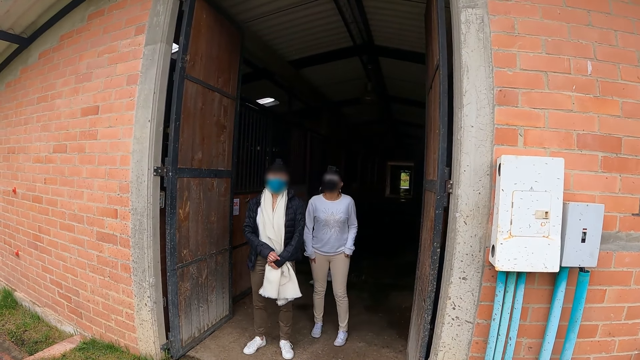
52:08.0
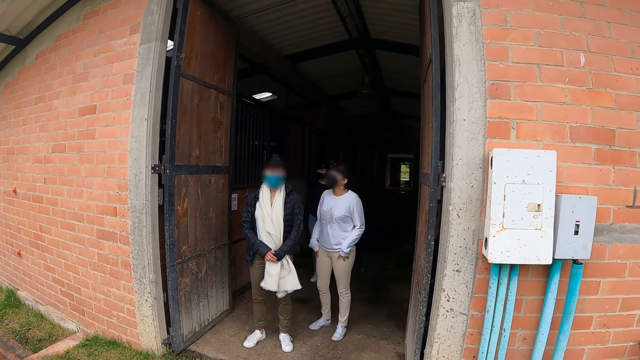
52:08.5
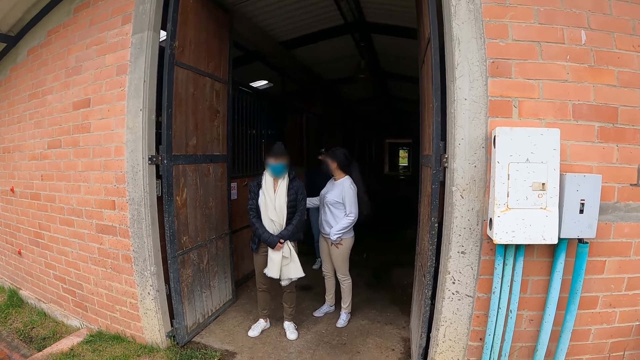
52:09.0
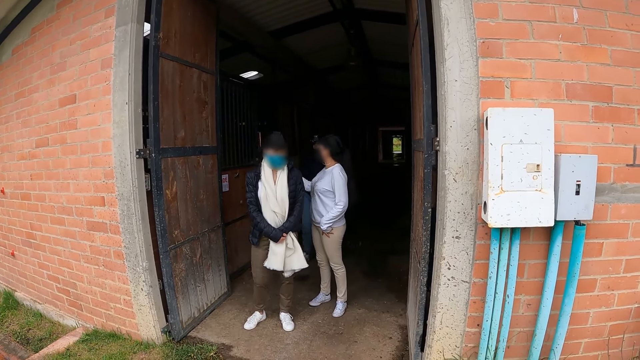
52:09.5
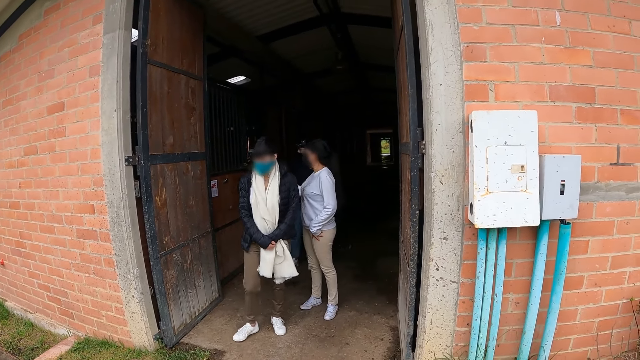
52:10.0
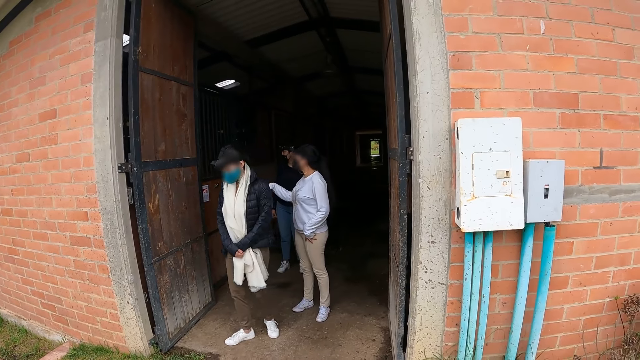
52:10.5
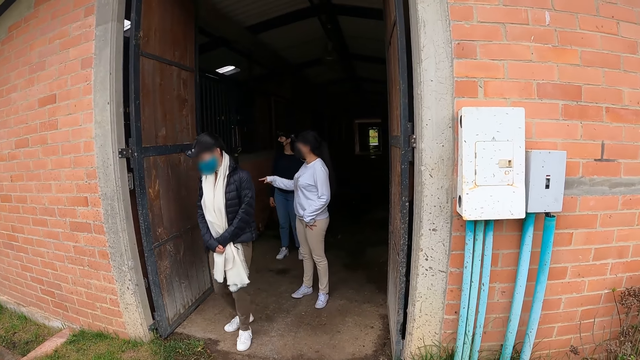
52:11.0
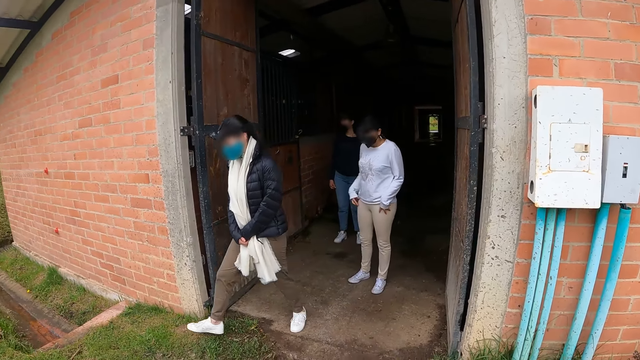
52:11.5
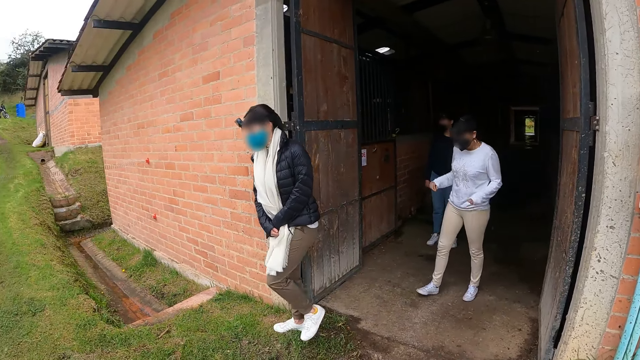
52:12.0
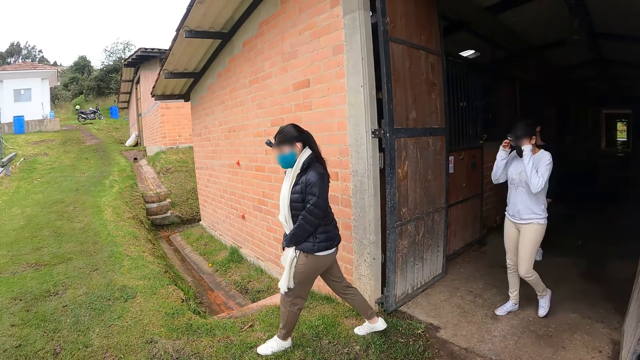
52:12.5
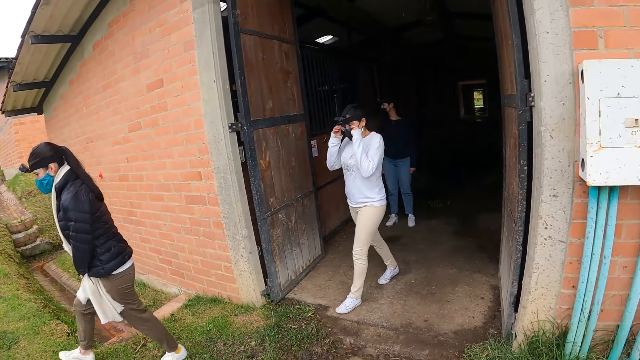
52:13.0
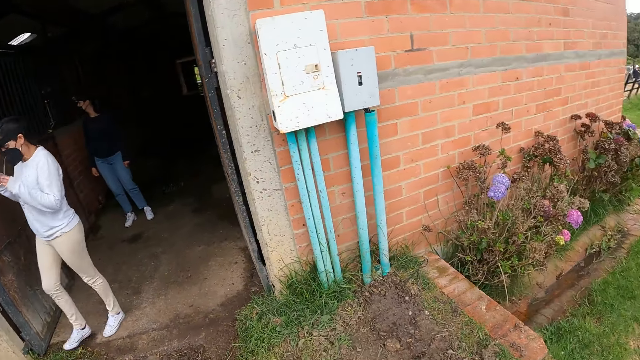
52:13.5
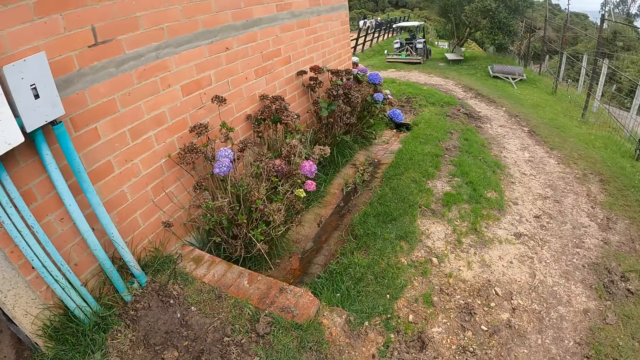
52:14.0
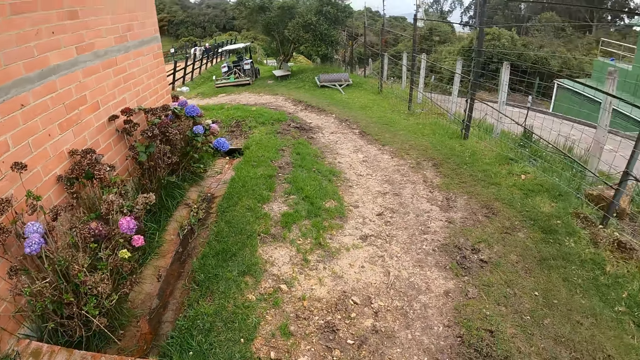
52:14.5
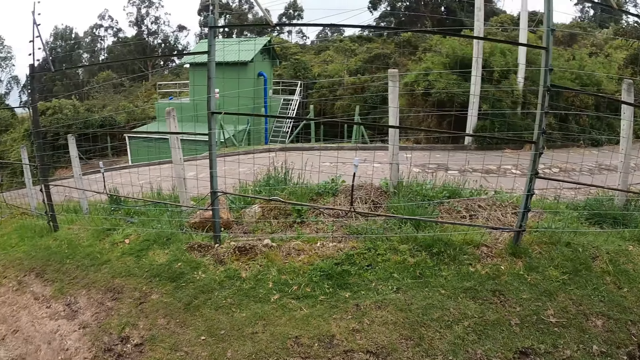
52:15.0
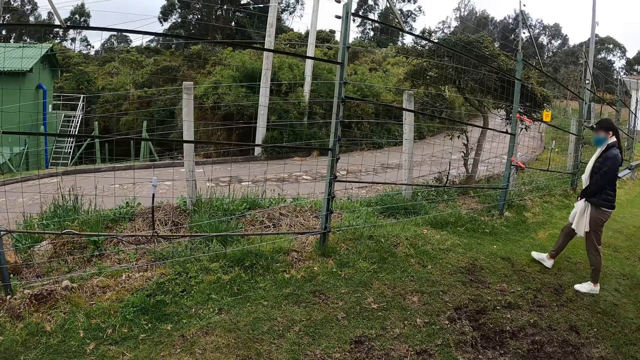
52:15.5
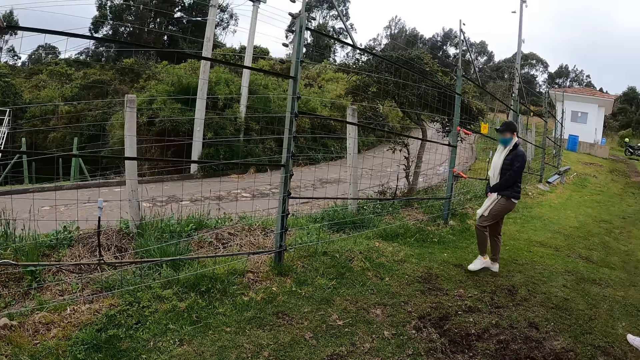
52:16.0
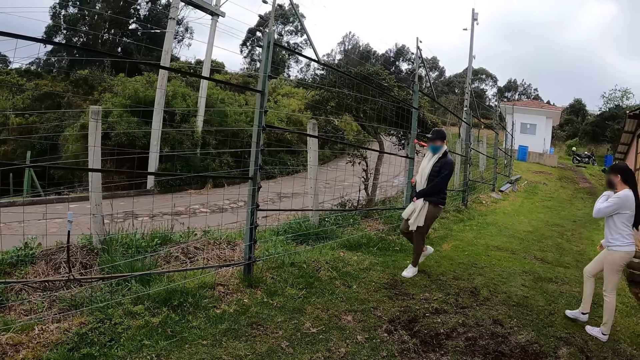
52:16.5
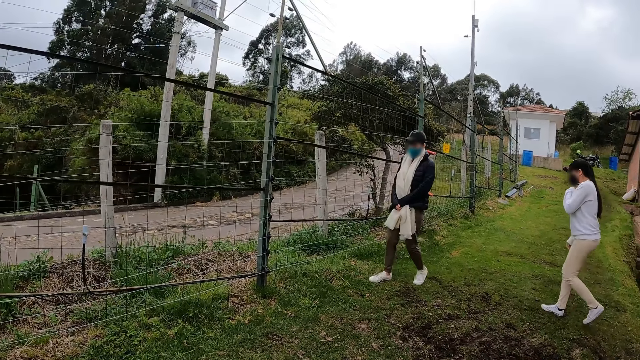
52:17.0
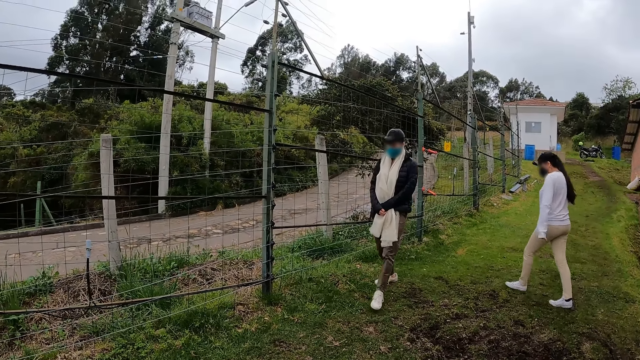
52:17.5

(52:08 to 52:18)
The camera wearer looks back to the room. The woman walks out of the stable. Another woman walks out of the stable.

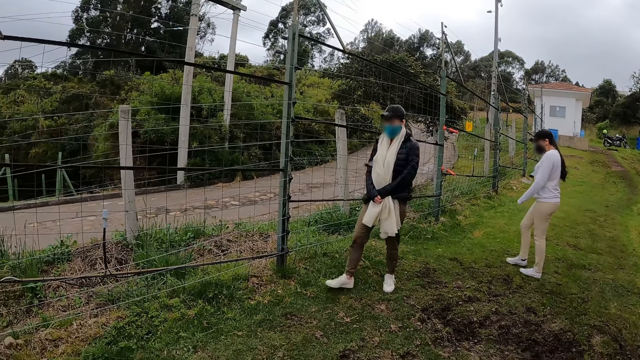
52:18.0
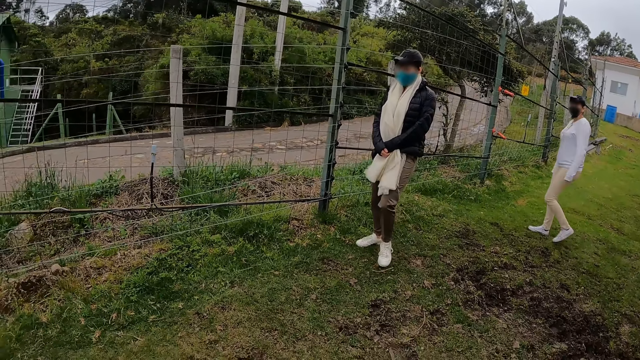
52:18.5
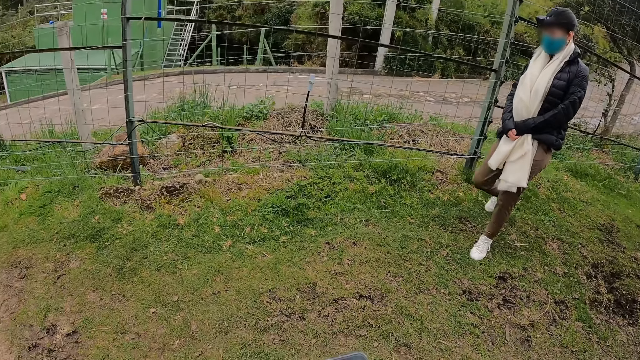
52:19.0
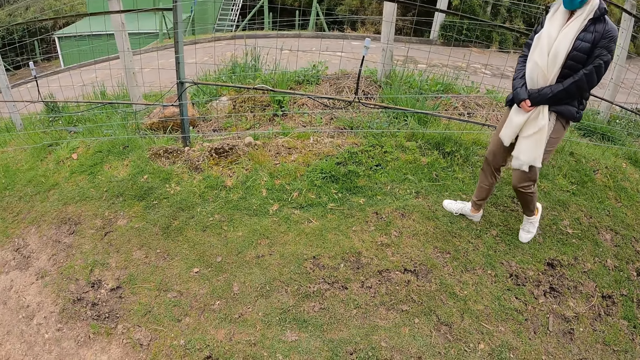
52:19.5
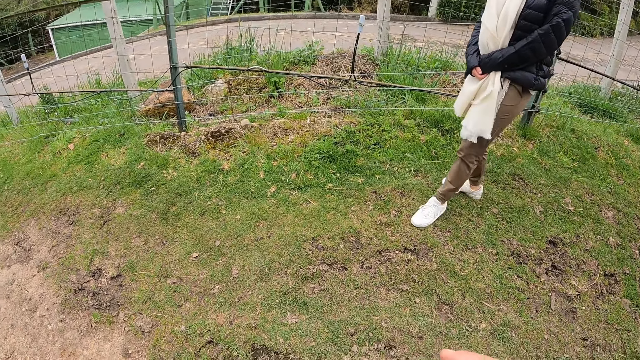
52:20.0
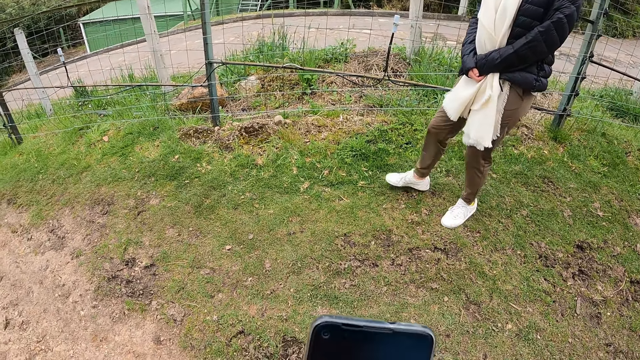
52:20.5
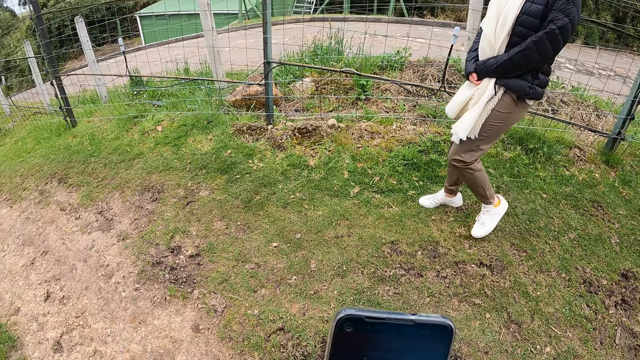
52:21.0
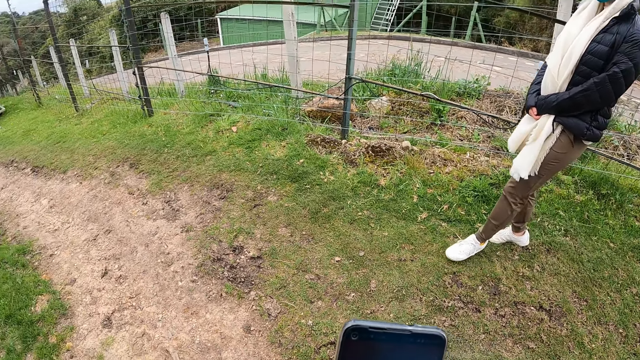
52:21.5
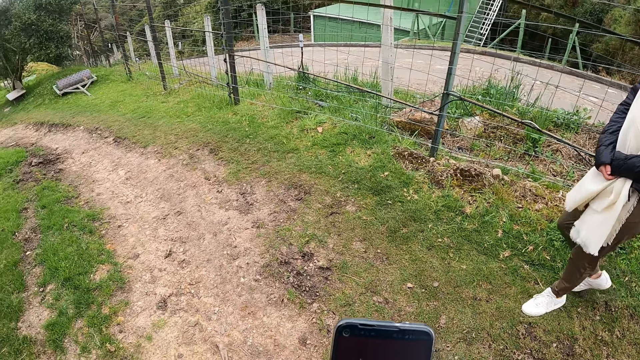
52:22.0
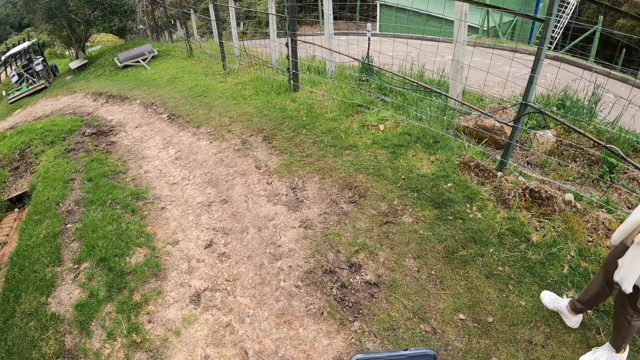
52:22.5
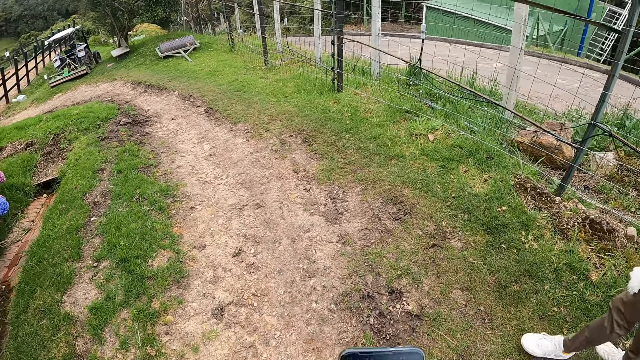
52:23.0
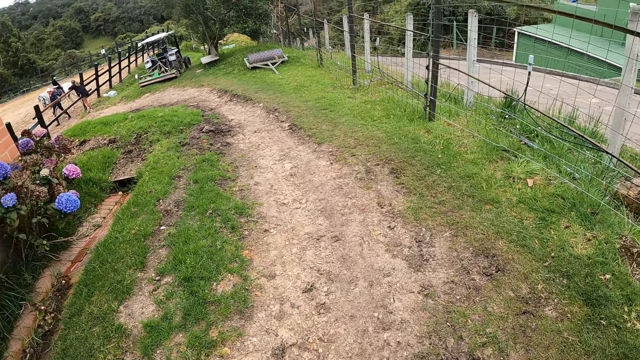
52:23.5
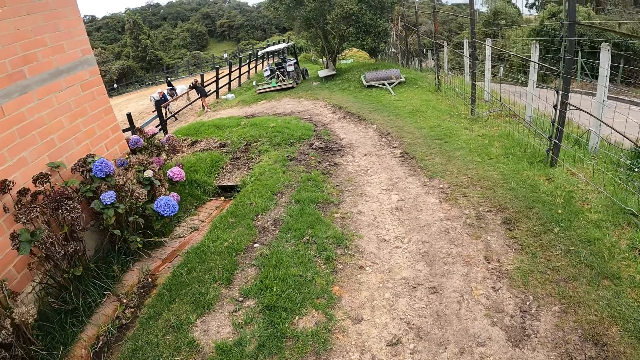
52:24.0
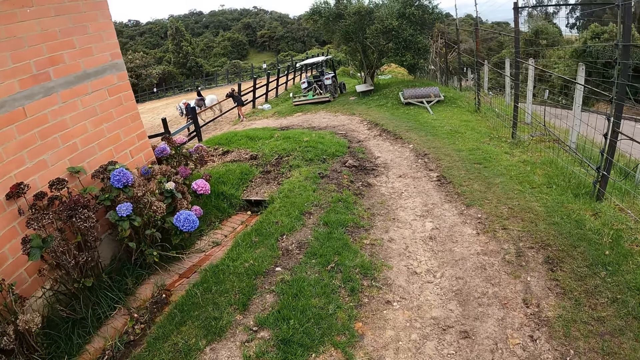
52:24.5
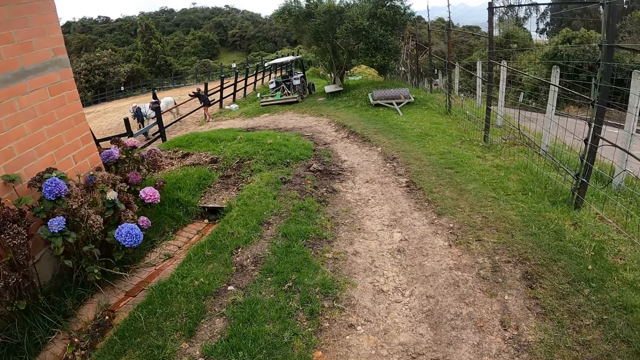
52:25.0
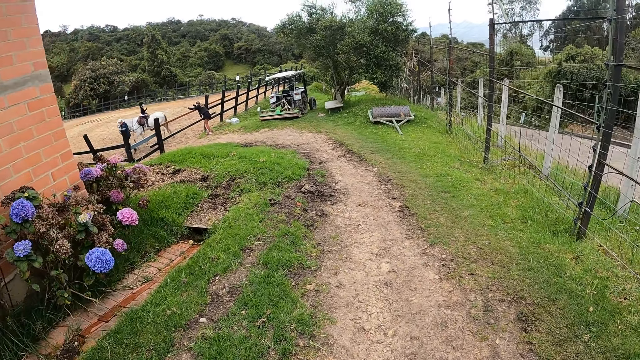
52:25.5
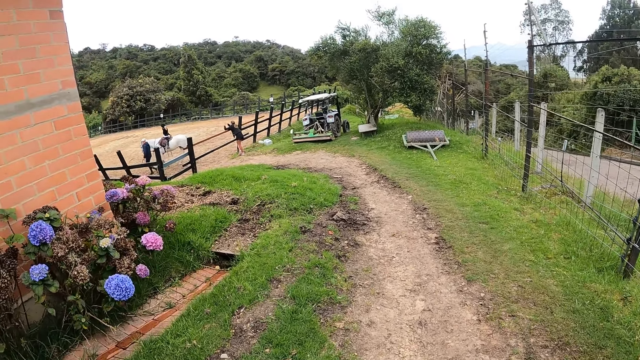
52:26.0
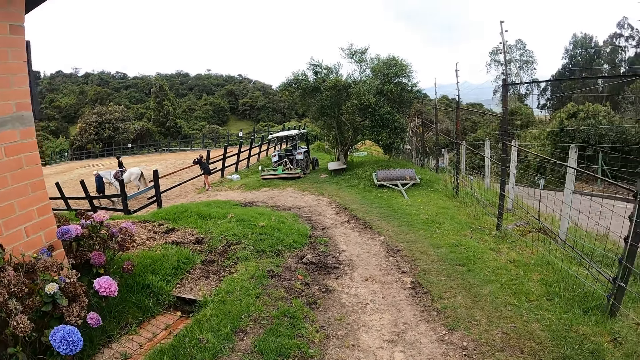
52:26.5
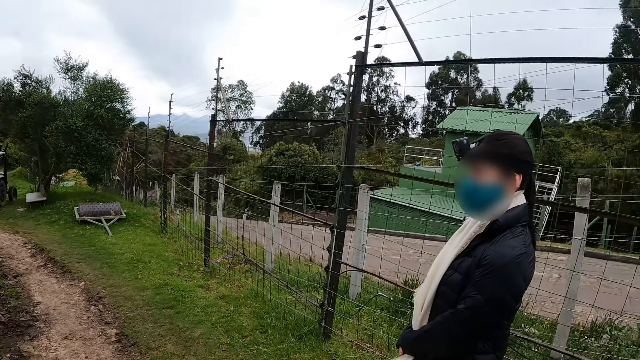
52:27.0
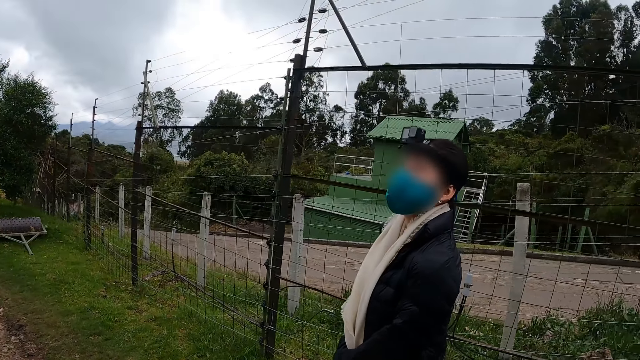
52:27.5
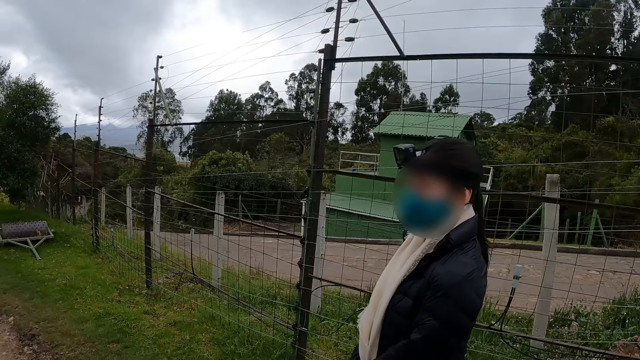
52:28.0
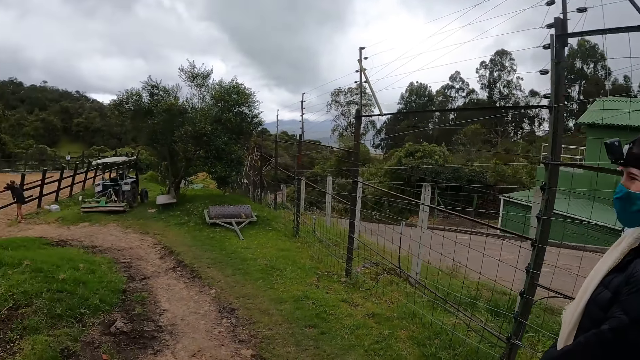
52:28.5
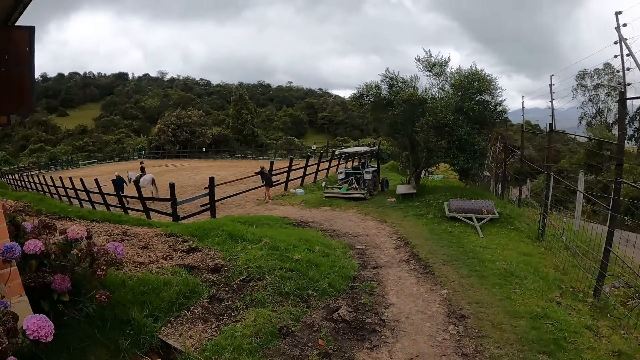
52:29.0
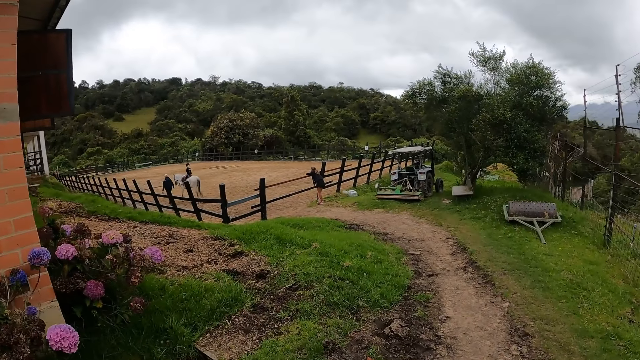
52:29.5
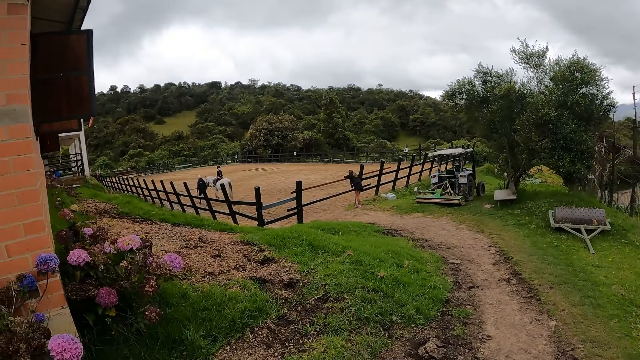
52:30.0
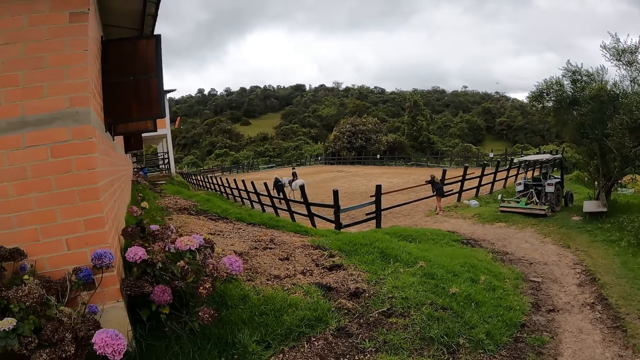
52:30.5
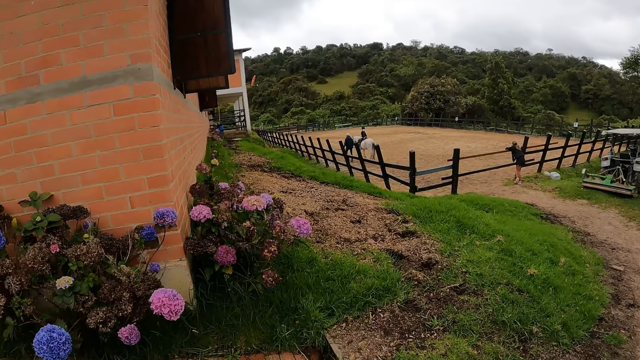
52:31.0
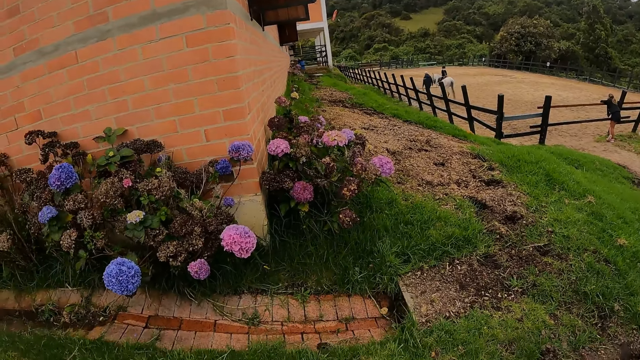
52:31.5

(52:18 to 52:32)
The camera wearer holds a phone in her right hand. She walks down a pathway with the woman.
